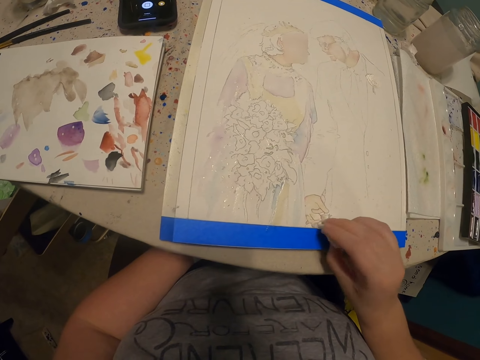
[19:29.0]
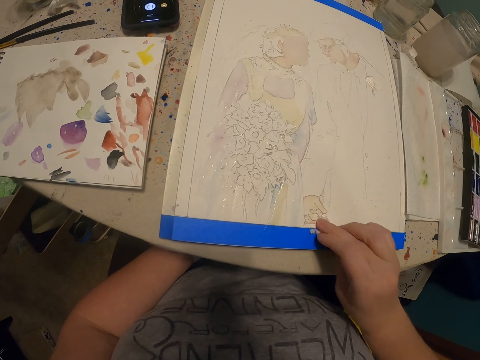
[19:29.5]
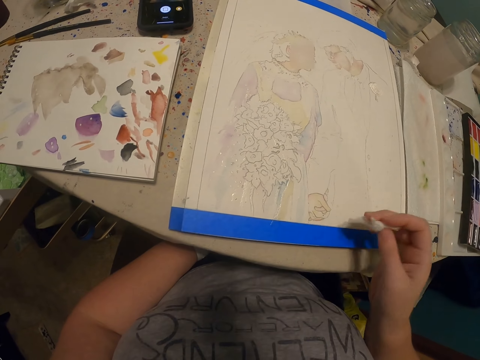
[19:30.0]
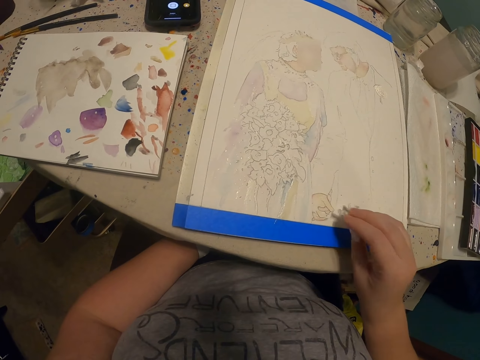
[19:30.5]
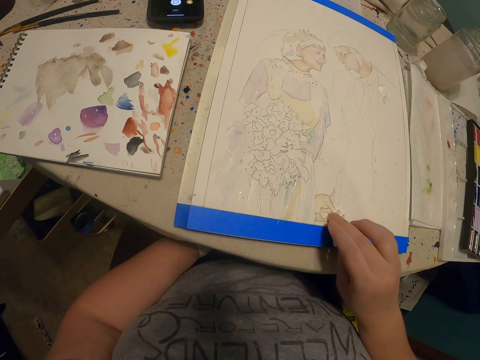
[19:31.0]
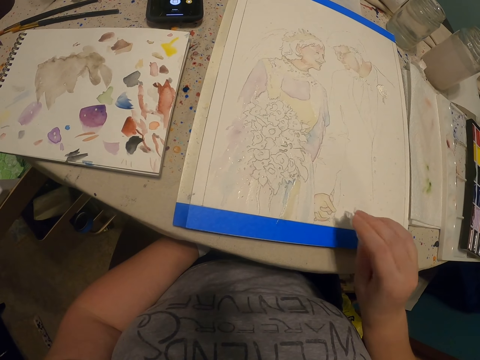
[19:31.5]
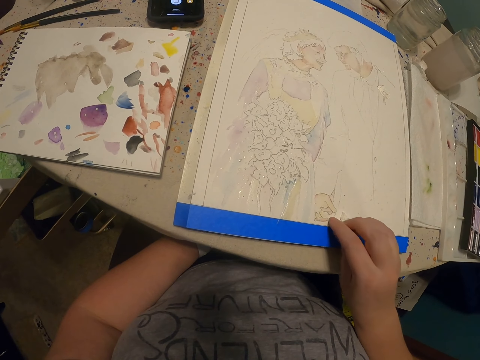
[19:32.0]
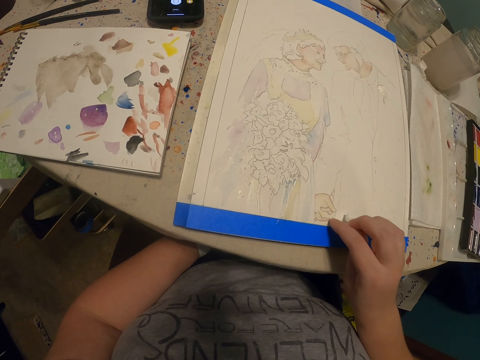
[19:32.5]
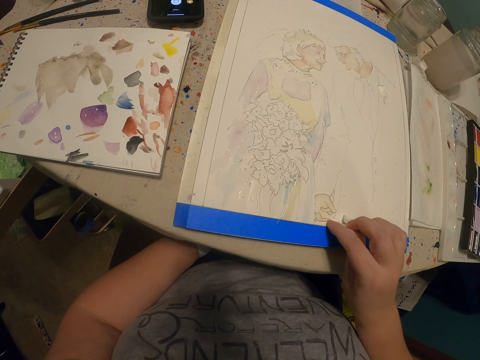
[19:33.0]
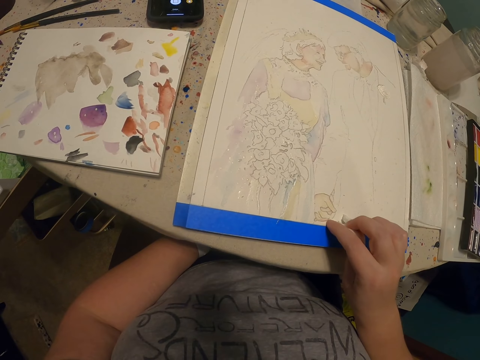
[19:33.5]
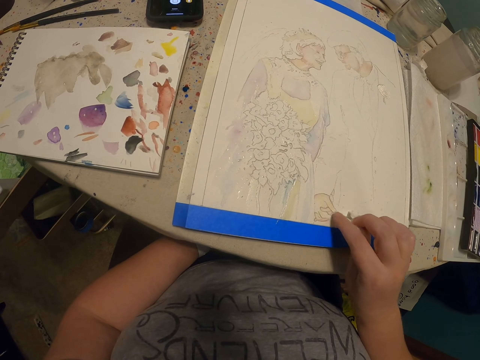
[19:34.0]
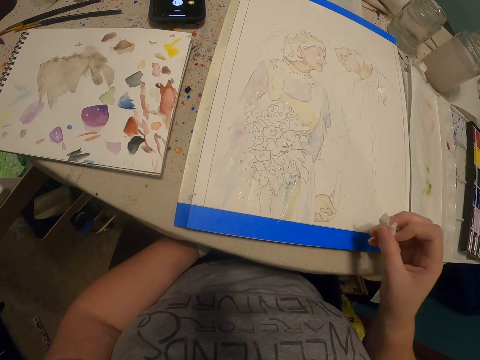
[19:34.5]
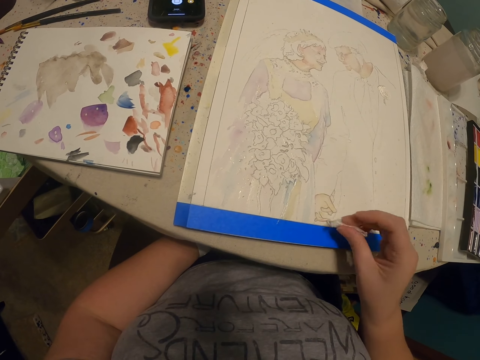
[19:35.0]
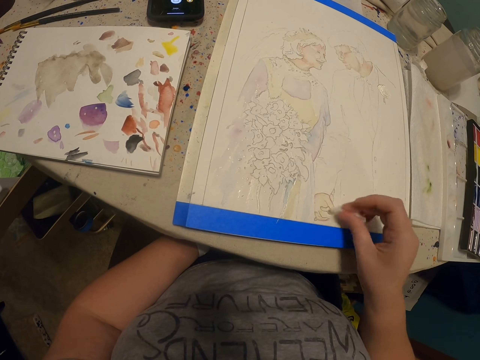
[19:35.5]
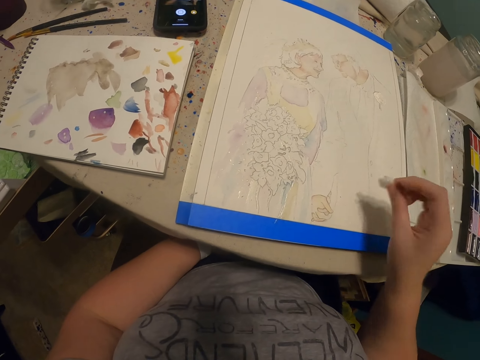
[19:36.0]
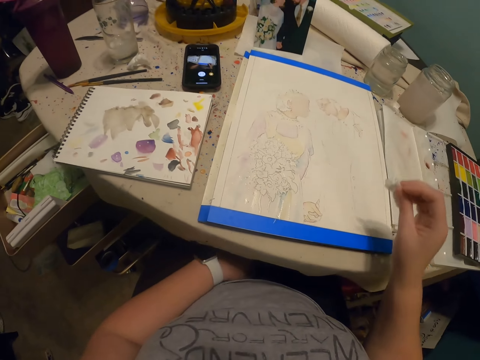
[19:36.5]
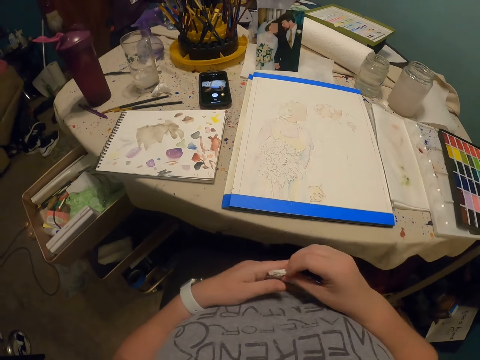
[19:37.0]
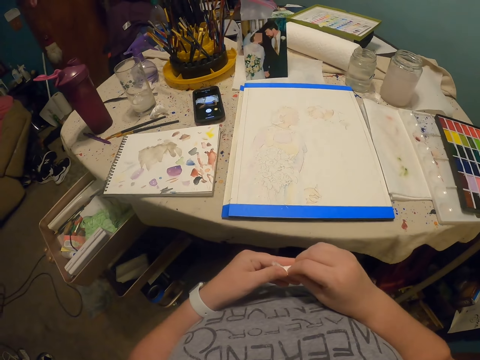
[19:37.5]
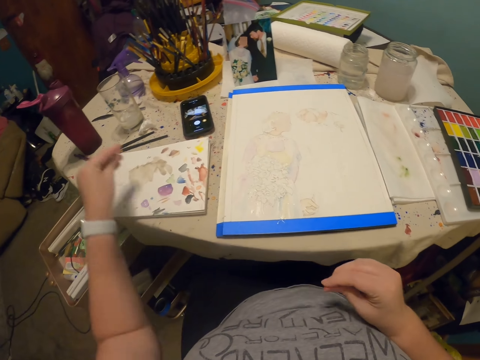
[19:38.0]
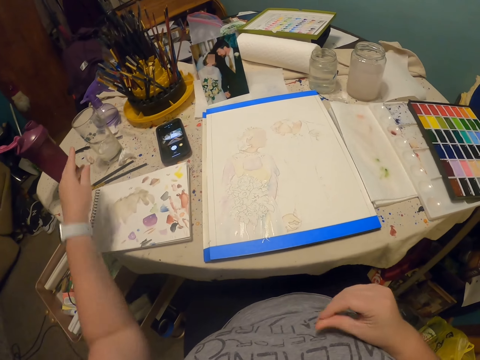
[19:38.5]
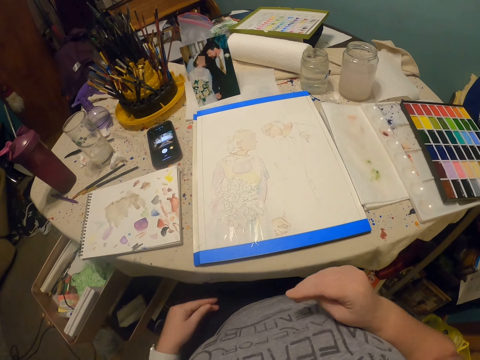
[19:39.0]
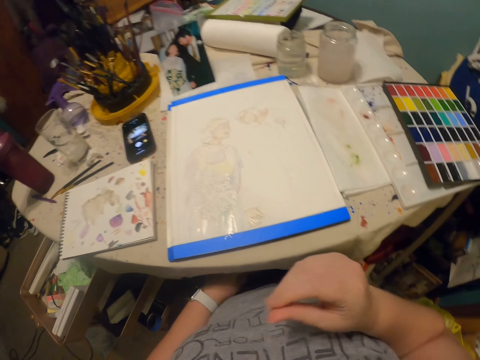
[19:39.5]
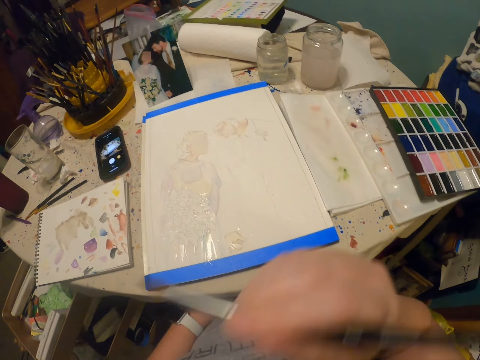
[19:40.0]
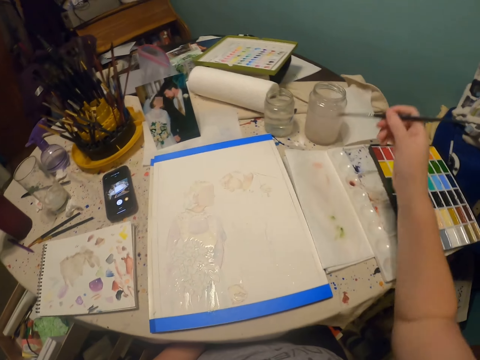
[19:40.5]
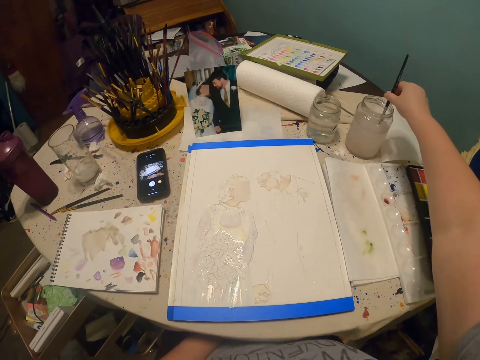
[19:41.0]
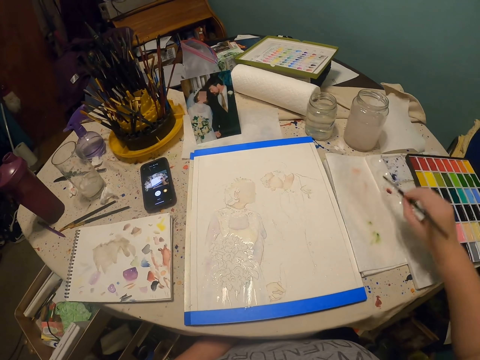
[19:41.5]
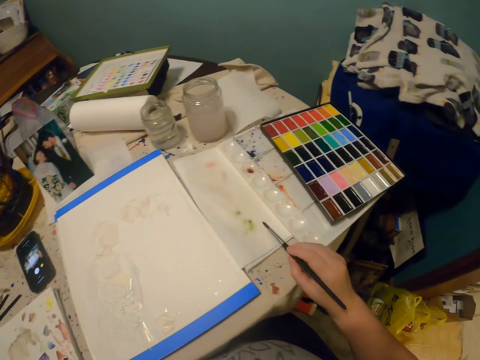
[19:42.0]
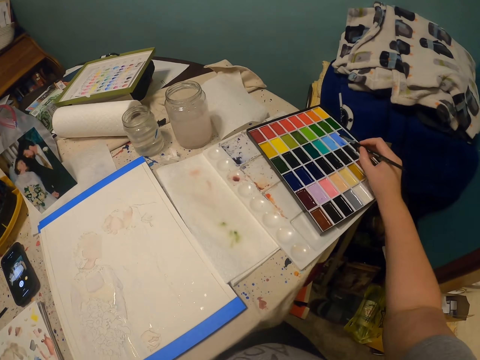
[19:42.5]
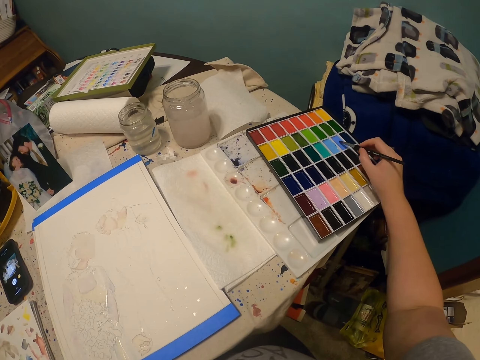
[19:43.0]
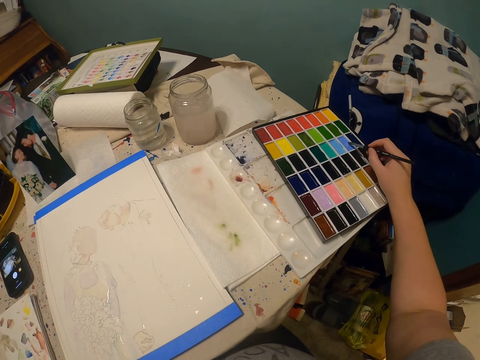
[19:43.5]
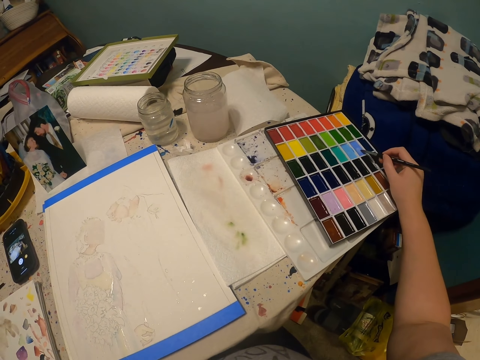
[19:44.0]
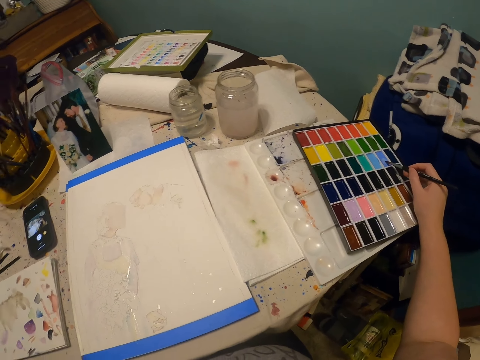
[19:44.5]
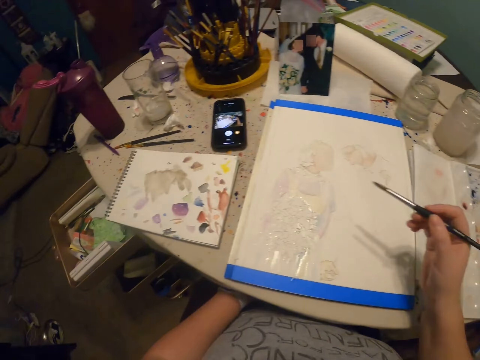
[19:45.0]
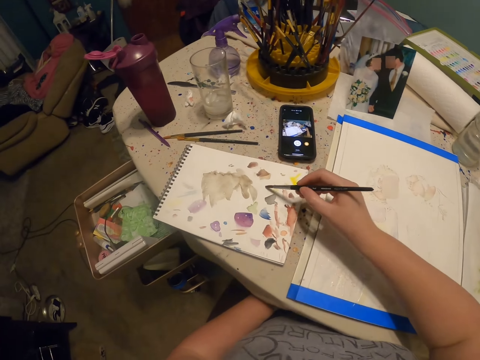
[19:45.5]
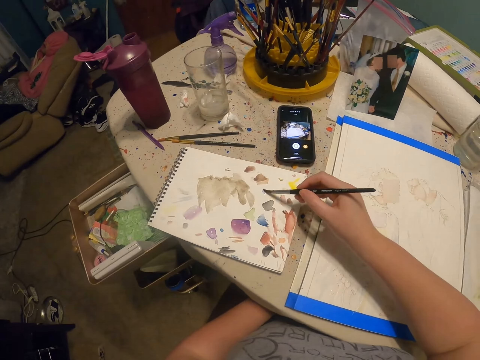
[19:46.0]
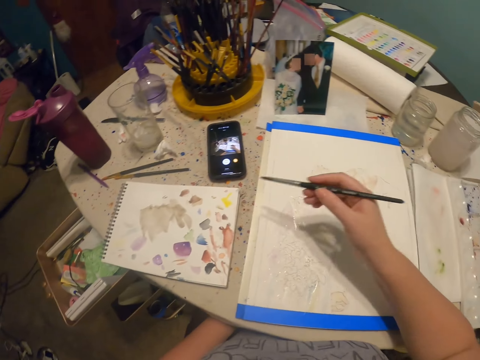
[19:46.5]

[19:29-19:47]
The camera wearer rubs the paint with the tissue. They rub the paint with the finger. They rub the paint with the tissue, and again. They hold the tissue or paper towel with the other hand. They pass the tissue to the left hand. They put the tissue aside on the table. They rub the fingers. They pick up the paint brush. They dip the paint brush in water. They rub the paint brush on the paper. They coat the brush with paint. They rub the paint brush on the book.

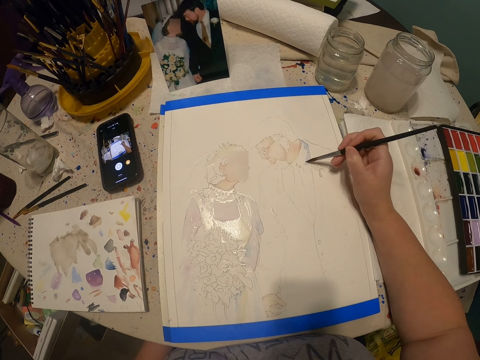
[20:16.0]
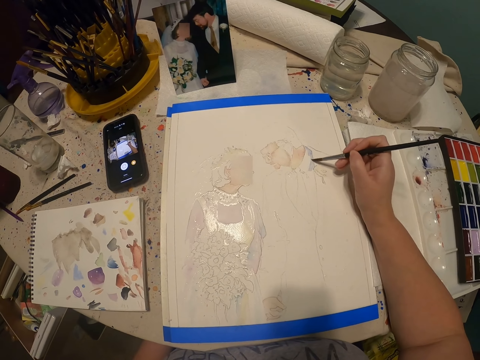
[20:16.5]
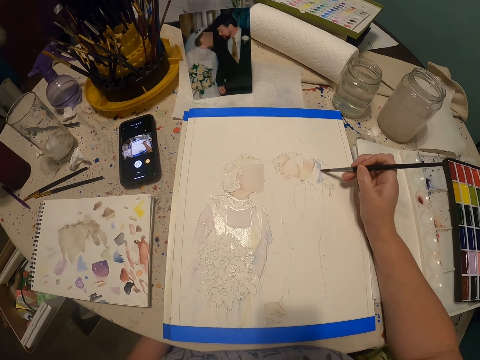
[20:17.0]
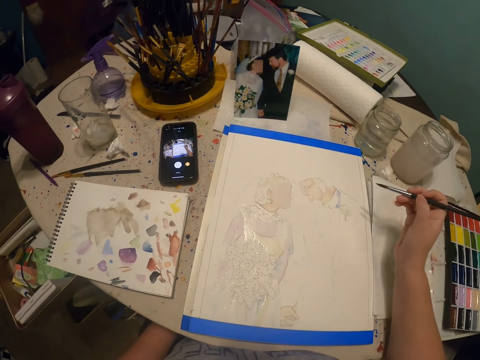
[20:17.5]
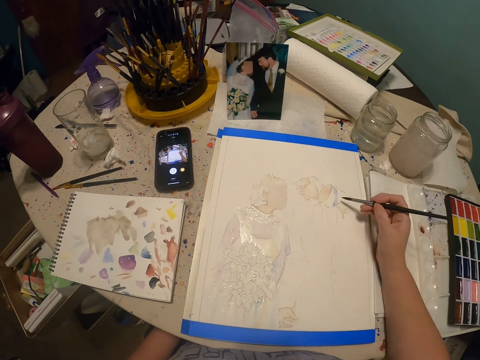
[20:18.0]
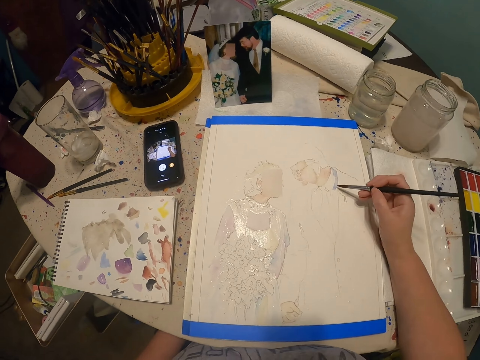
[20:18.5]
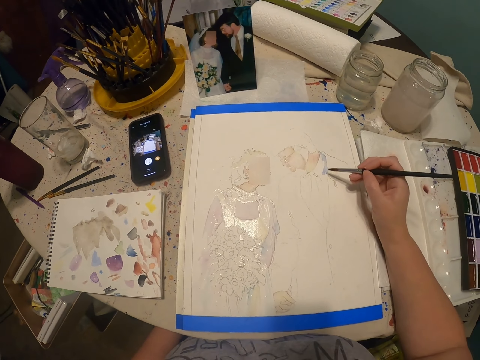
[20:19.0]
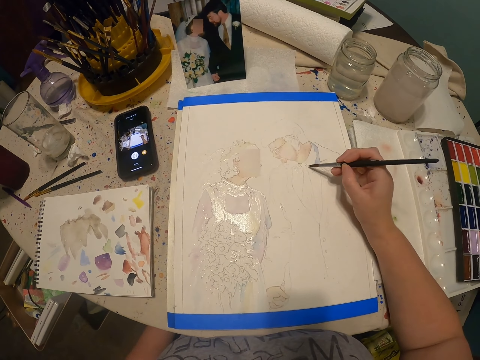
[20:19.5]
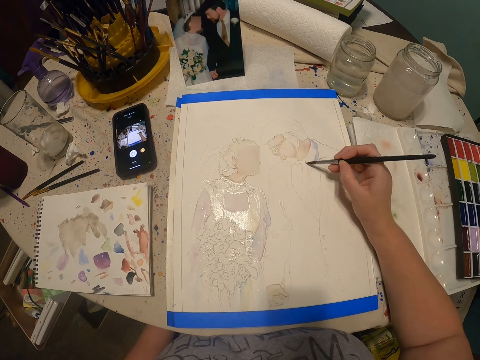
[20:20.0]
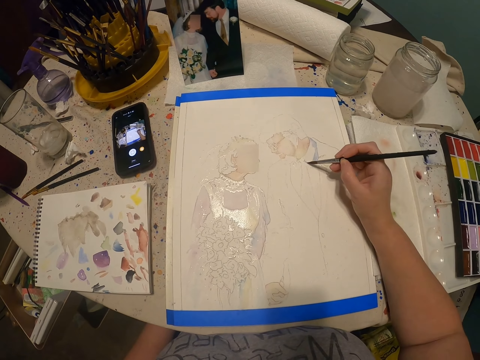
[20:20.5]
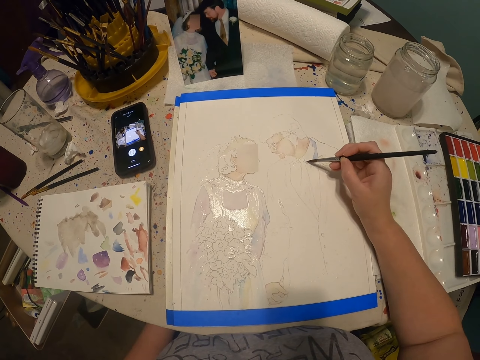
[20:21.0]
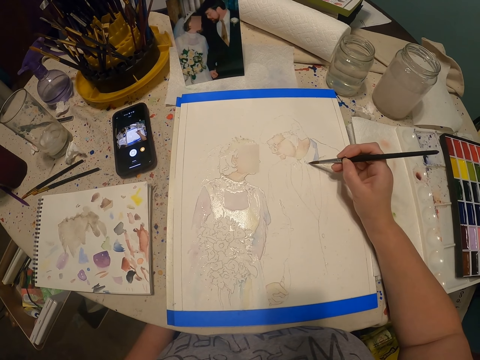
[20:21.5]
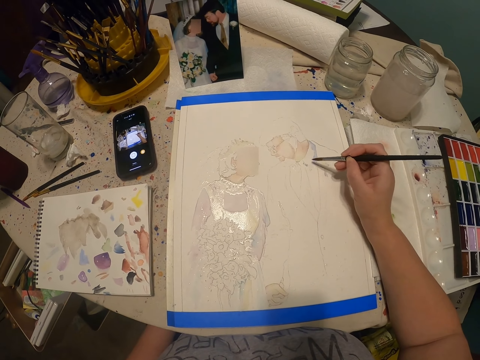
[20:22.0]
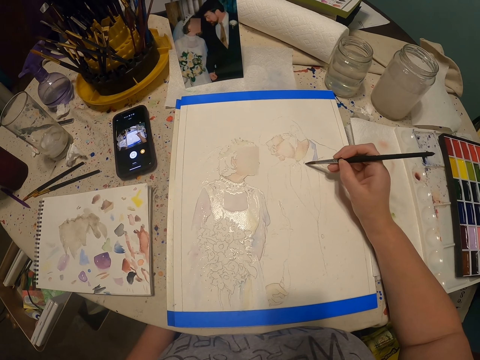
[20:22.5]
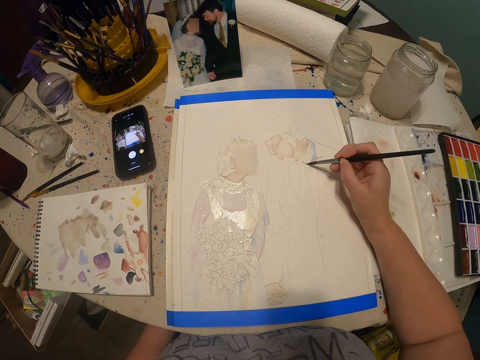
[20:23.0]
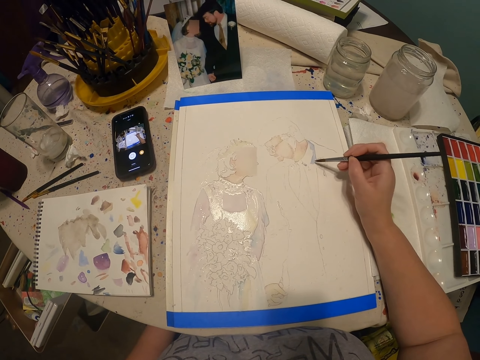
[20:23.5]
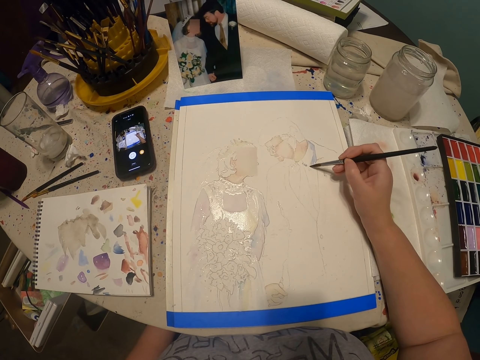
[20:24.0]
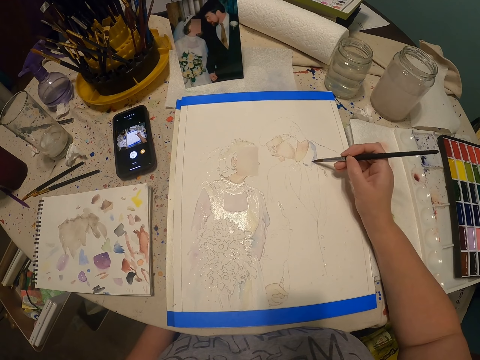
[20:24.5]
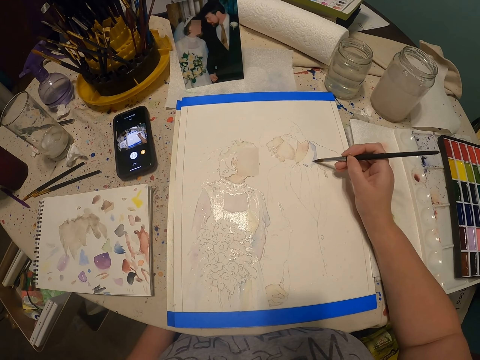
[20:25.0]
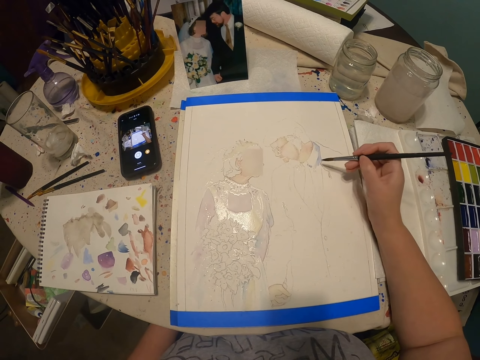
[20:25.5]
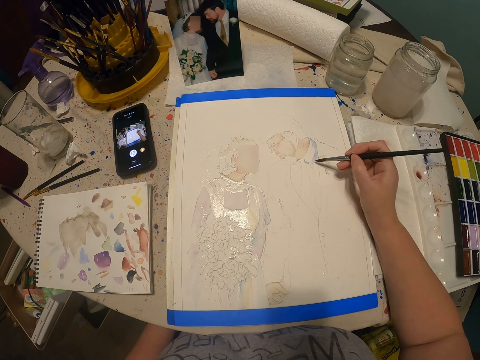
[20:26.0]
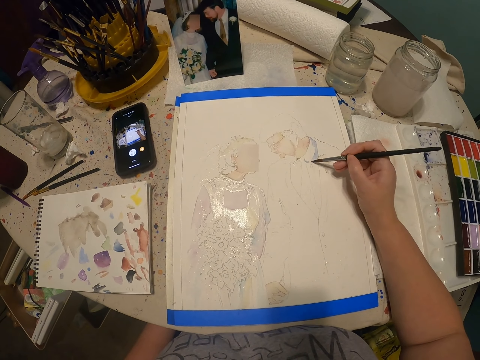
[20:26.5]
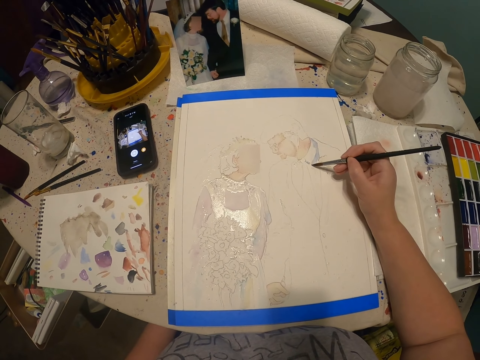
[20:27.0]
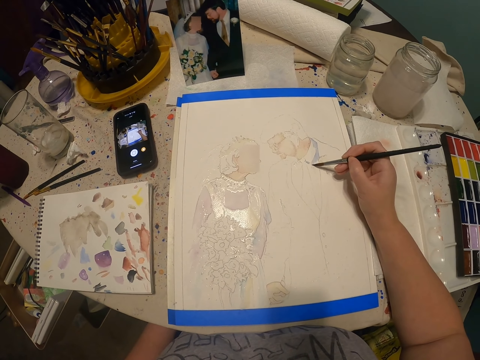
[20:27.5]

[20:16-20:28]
The camera wearer paints with the paint brush.
